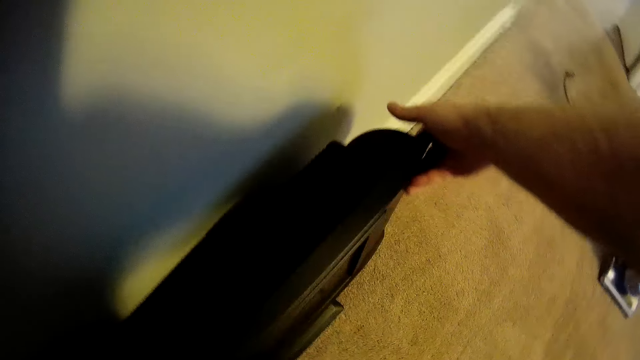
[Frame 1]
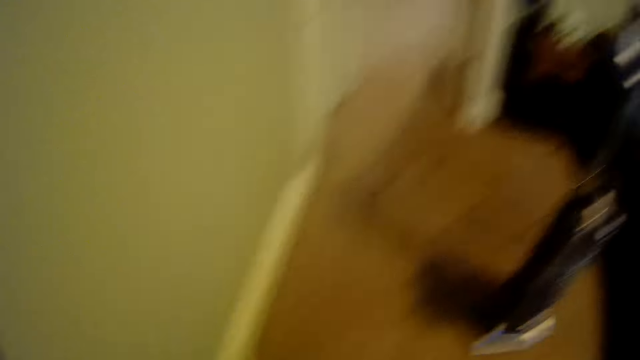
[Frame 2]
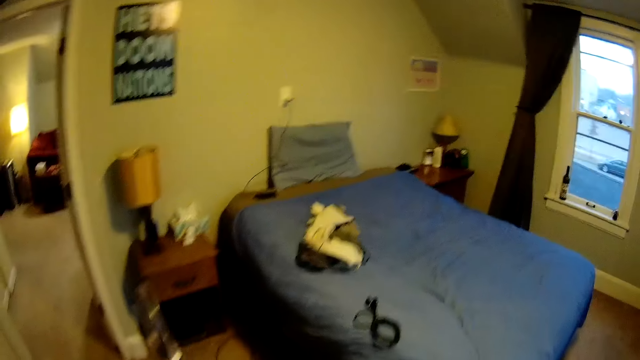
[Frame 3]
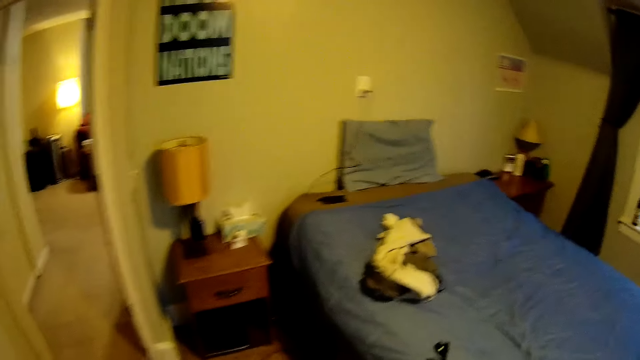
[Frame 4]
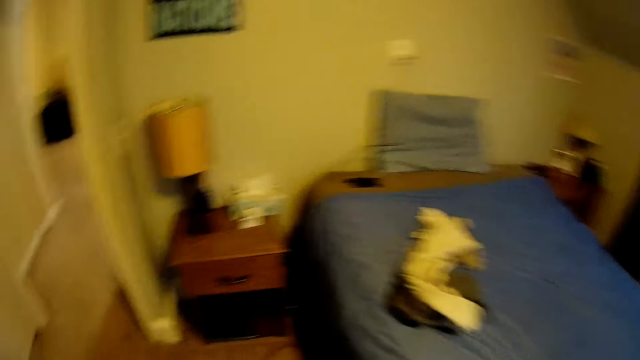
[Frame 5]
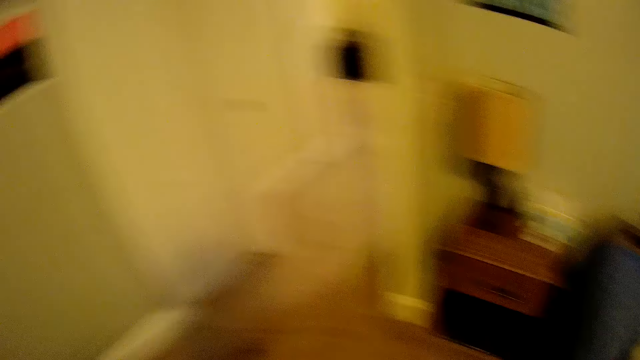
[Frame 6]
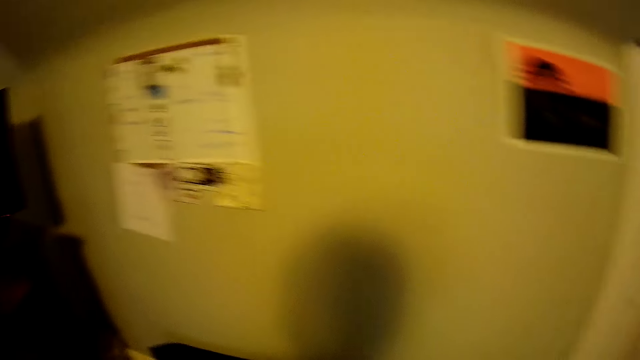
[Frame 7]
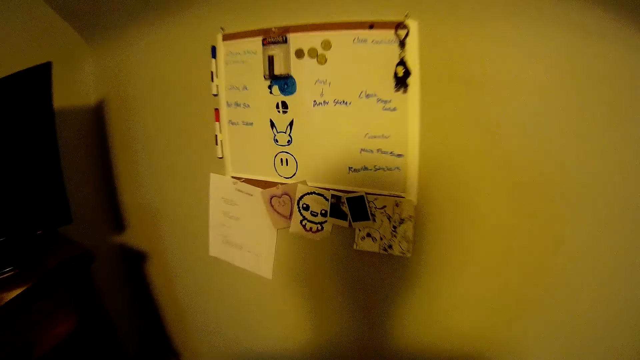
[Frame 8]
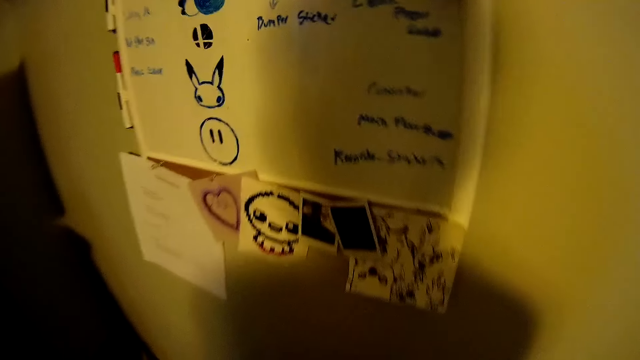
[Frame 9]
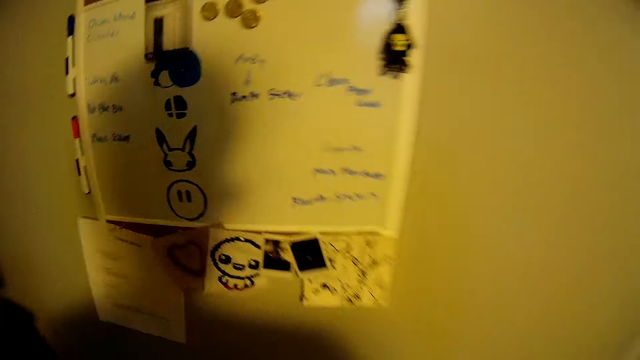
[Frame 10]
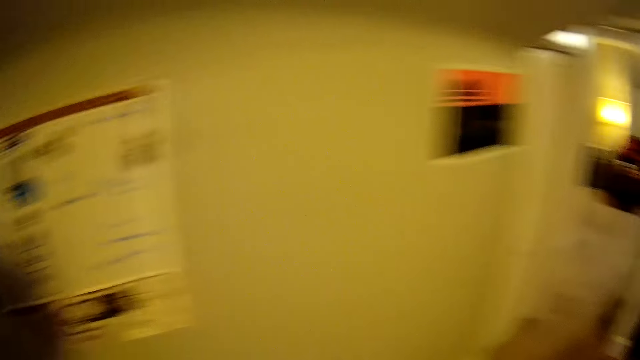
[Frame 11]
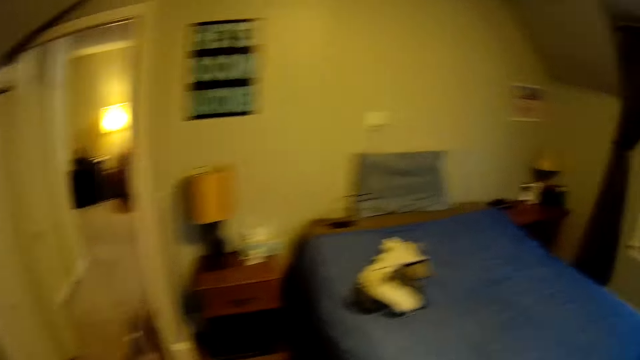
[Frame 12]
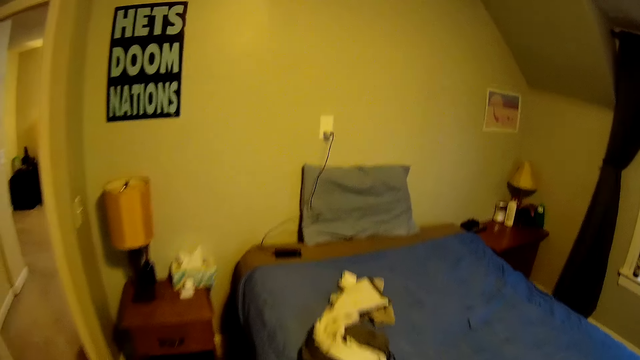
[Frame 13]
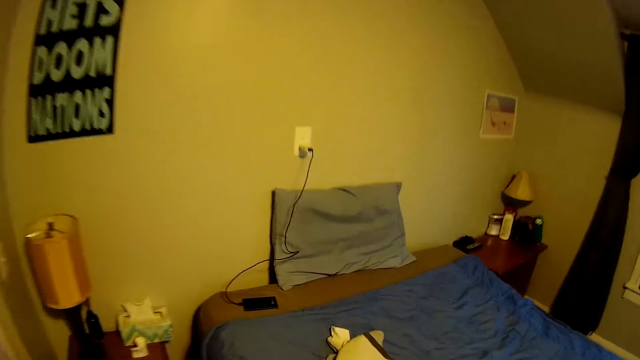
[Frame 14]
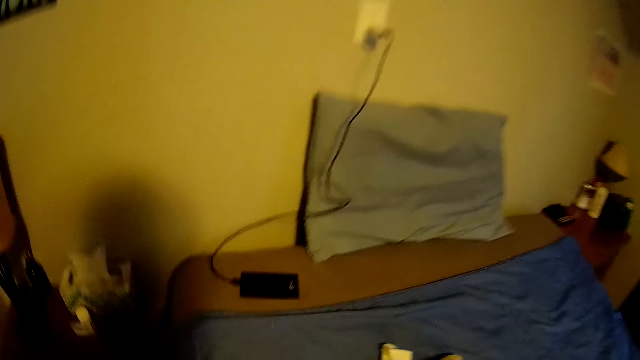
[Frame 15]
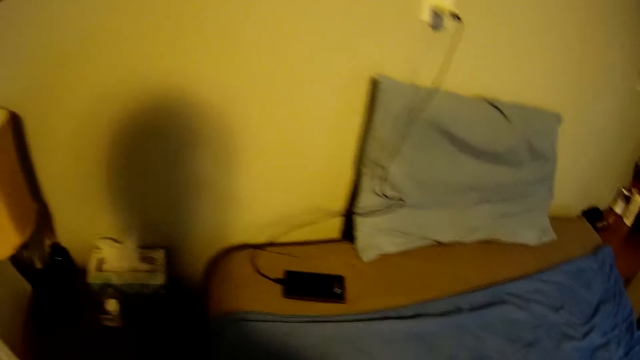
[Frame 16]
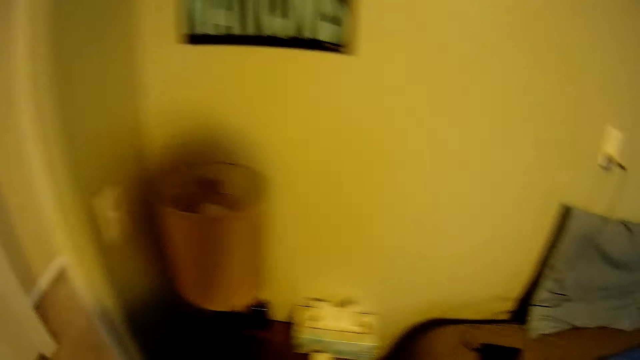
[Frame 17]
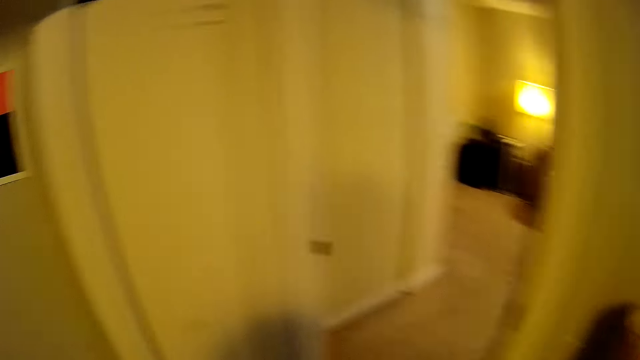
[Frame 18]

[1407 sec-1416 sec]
The camera wearer stands the TV next to a wall at a corner. They walk to the bed. They walk back to the wall. They drop something on the floor. They move to the bed. They take a jacket from the bed.

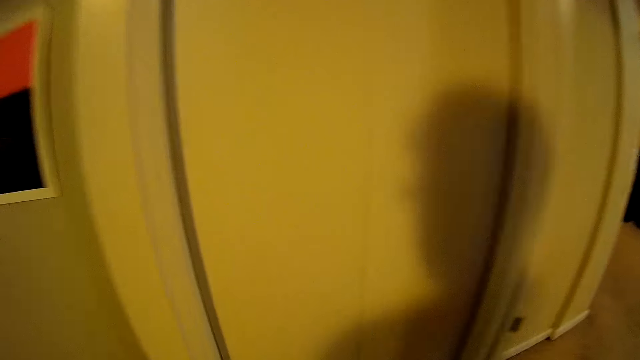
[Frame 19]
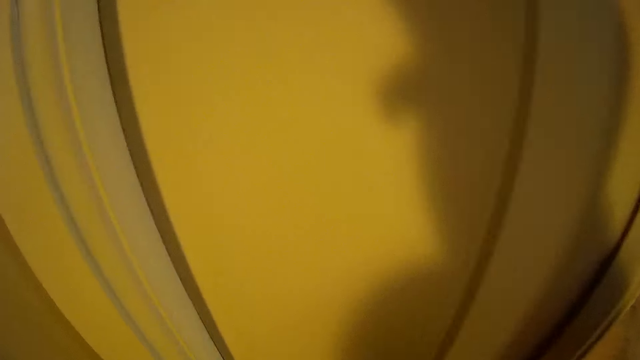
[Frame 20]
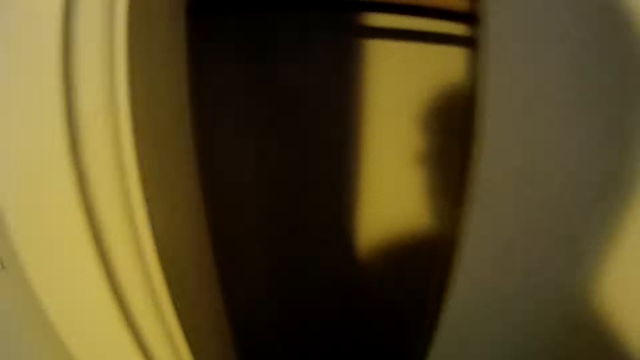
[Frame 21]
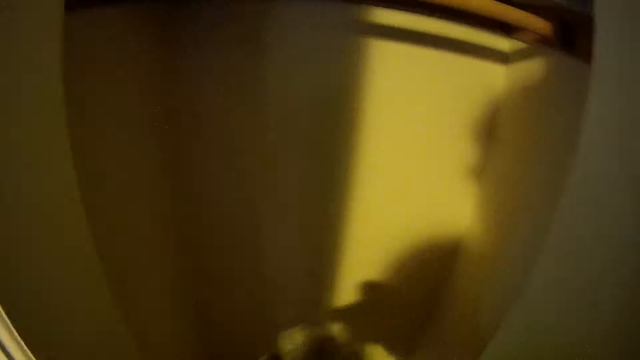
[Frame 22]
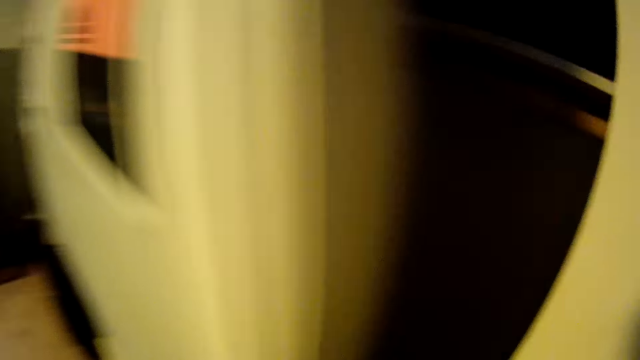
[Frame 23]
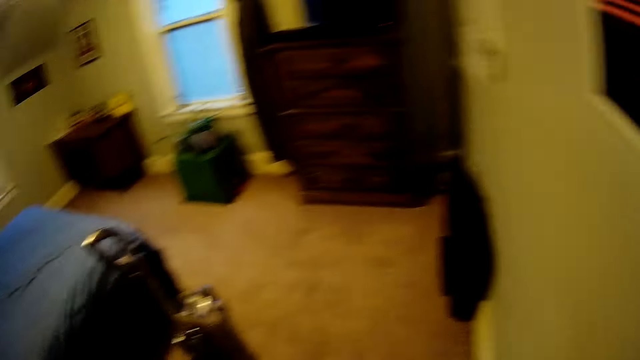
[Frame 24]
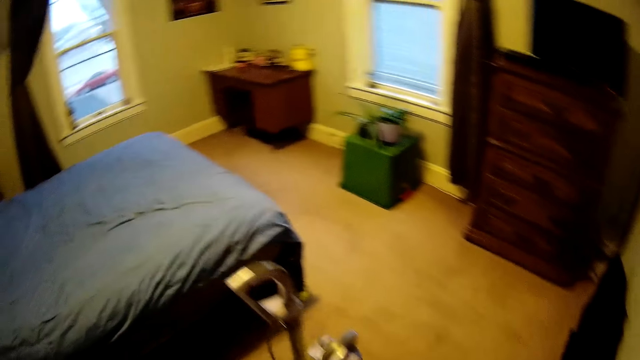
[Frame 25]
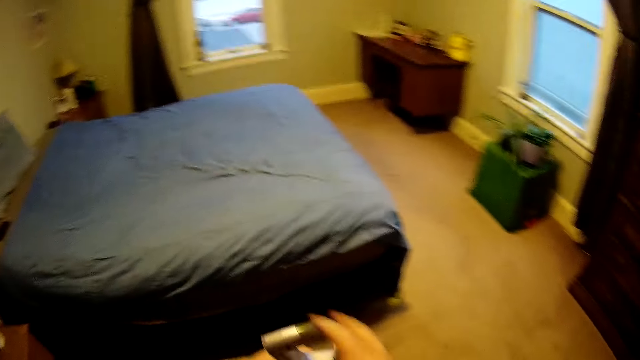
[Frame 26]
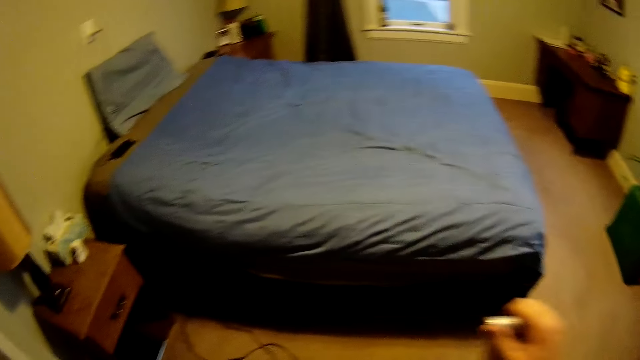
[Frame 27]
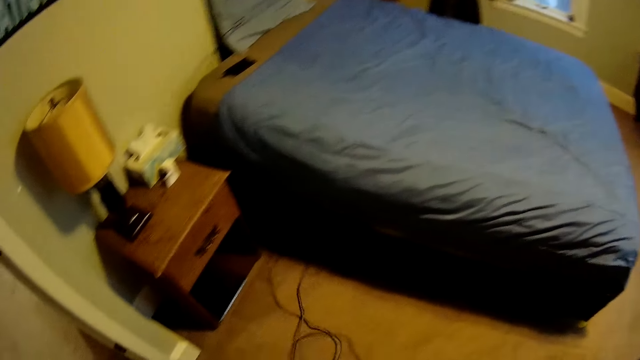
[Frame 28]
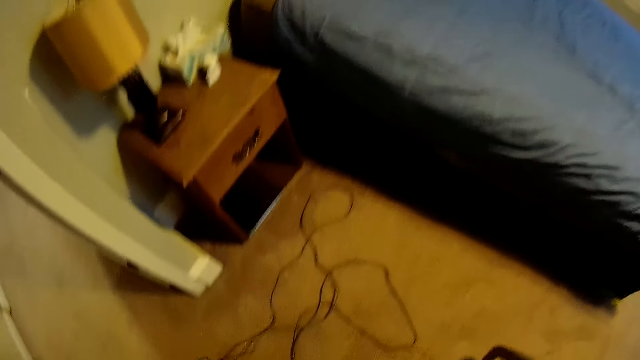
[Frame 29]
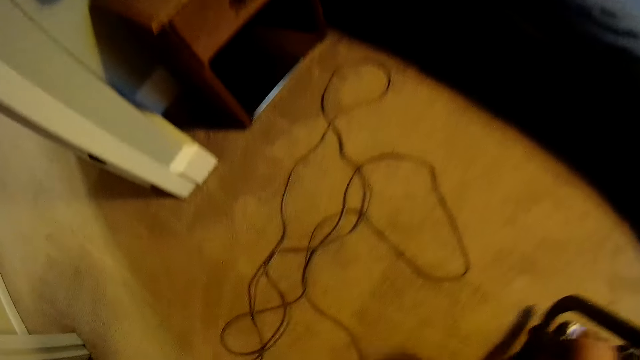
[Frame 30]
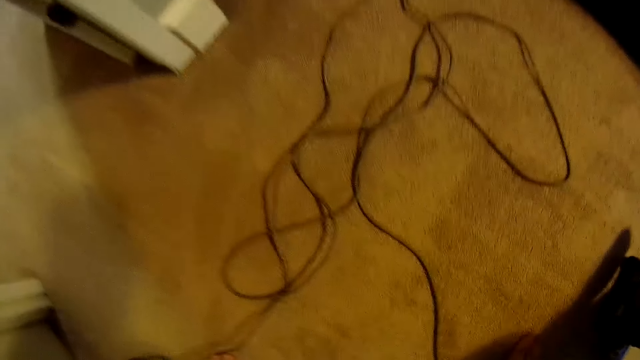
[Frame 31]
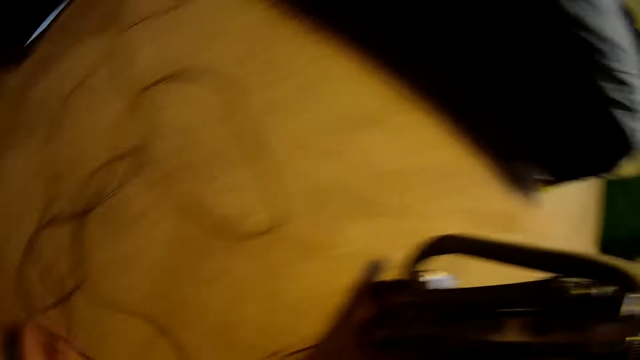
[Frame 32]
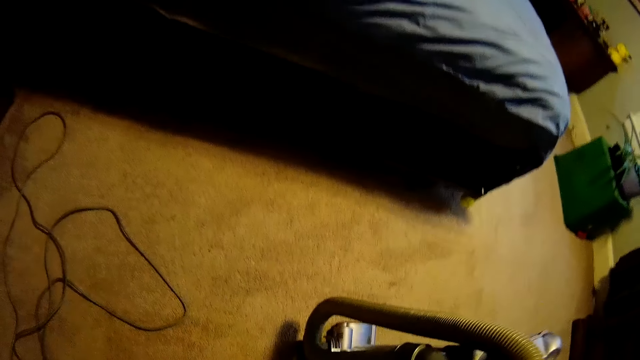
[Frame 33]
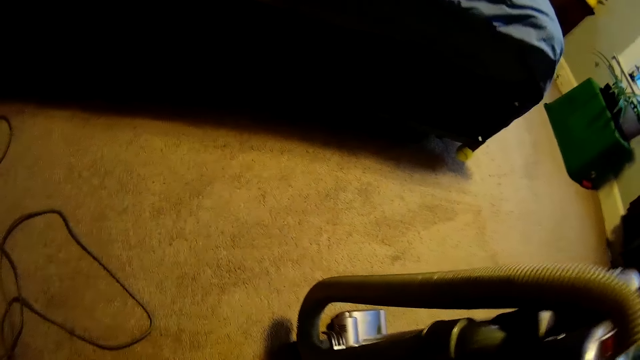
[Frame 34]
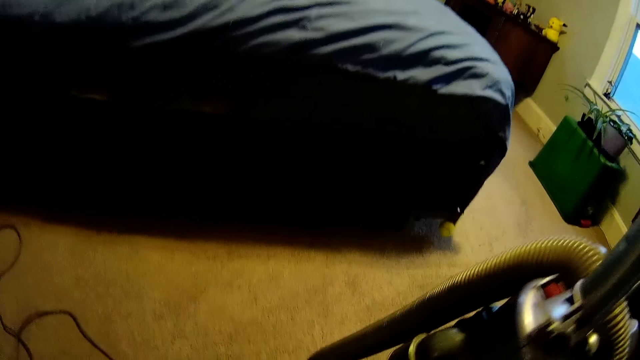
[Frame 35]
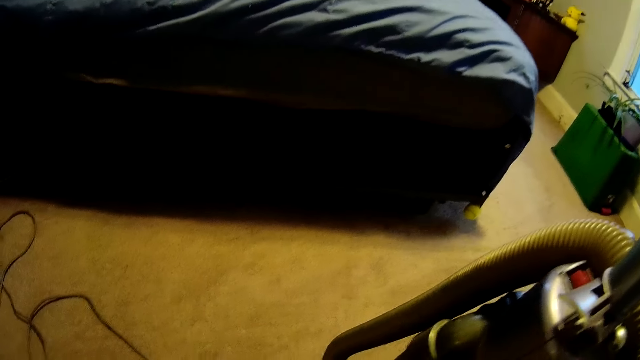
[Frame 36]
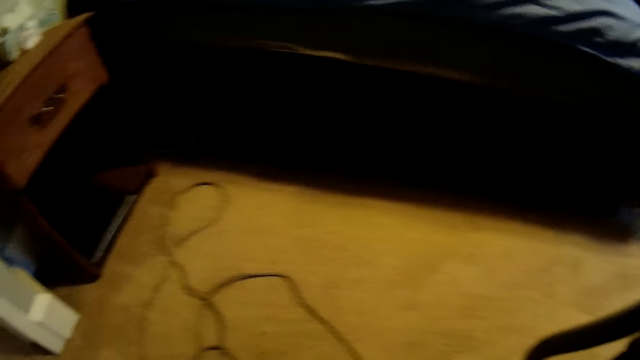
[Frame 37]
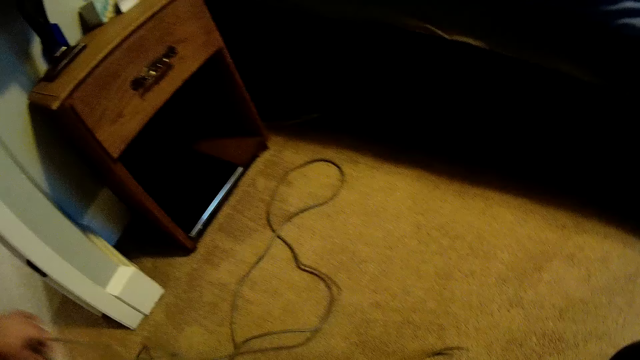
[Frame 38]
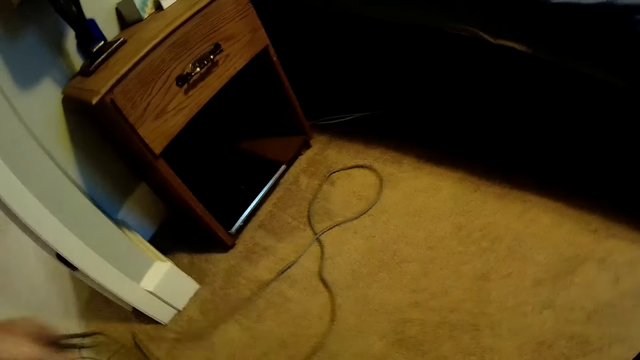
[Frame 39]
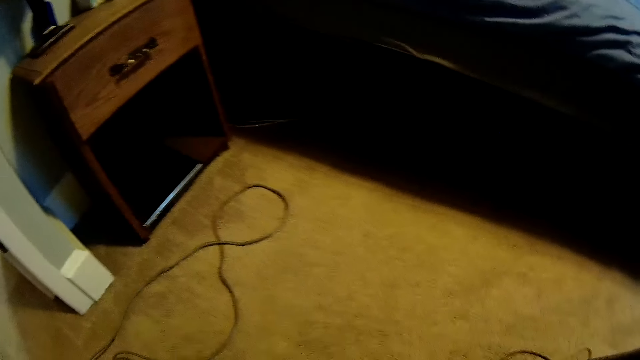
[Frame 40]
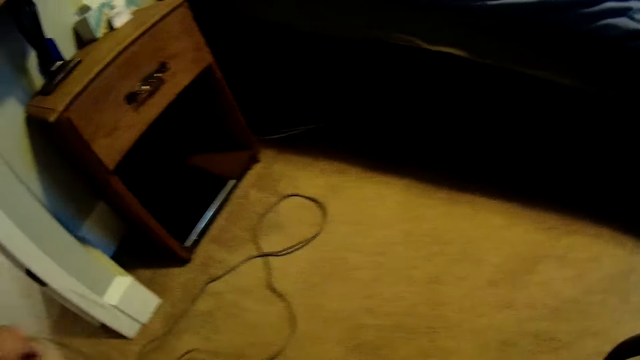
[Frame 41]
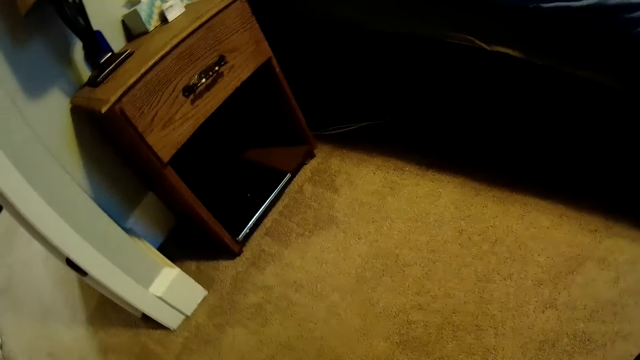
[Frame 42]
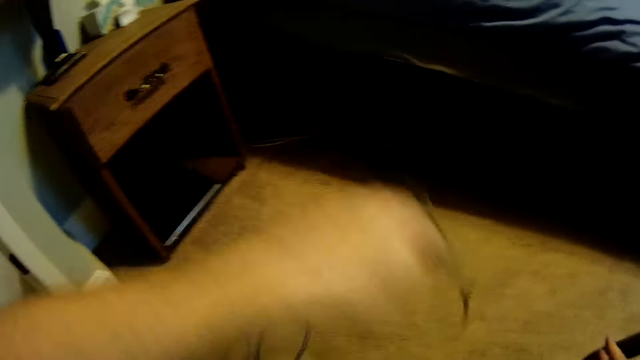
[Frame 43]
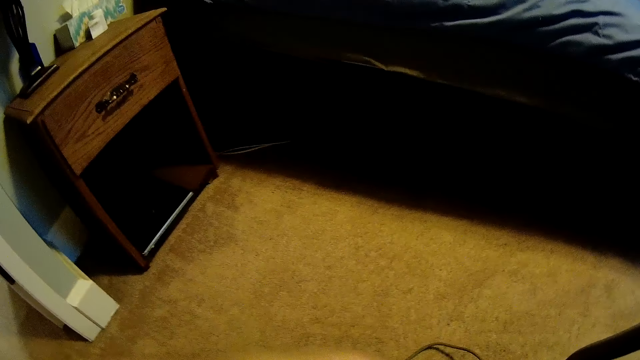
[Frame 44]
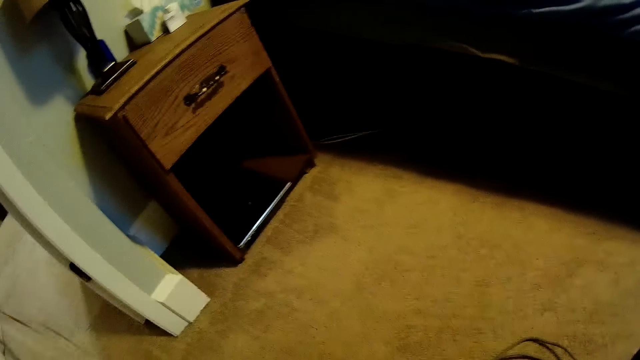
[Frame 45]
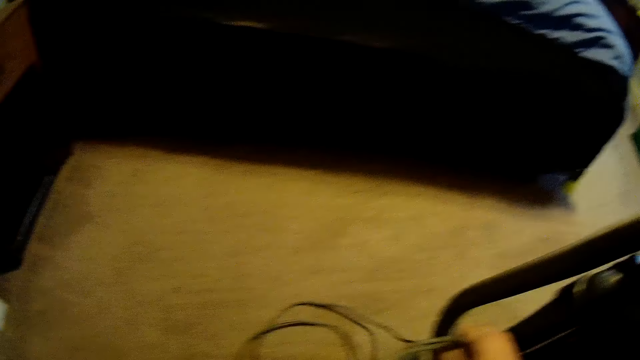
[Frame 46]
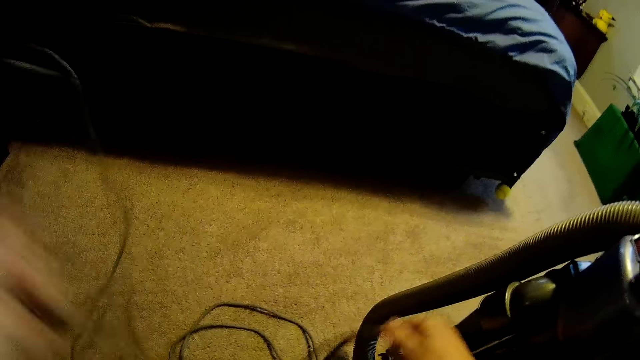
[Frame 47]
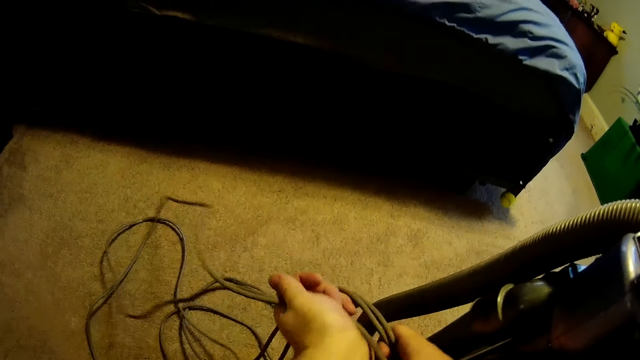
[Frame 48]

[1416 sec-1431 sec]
The camera wearer moves to a door. They open the door. They throw the jacket inside the closet. They close the door. They hold a vacuum cleaner or machine on the floor. They pull a wire. They hold the machine. They pull the wire. They take a cord from the floor. They hold the wire.
